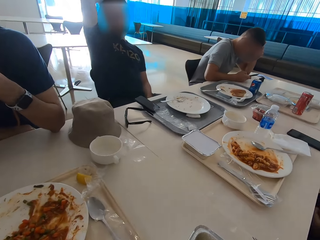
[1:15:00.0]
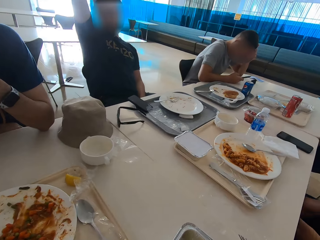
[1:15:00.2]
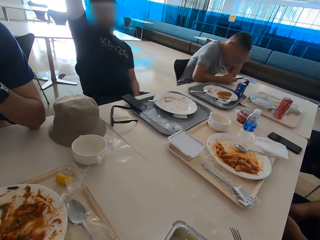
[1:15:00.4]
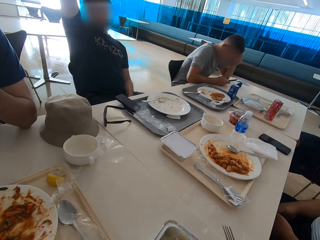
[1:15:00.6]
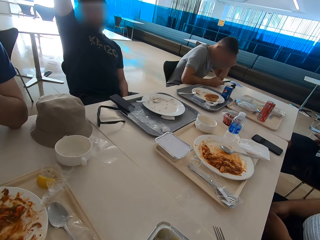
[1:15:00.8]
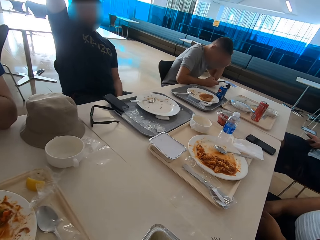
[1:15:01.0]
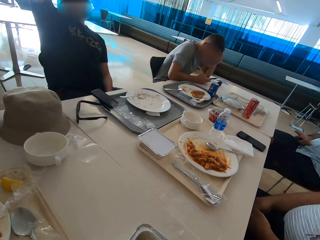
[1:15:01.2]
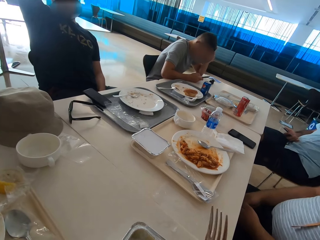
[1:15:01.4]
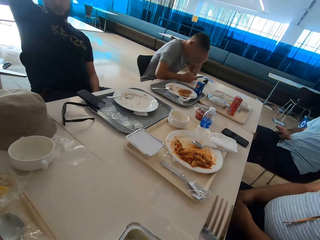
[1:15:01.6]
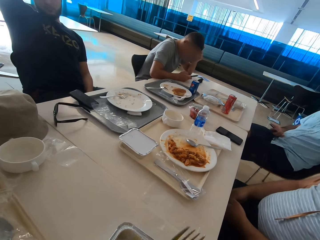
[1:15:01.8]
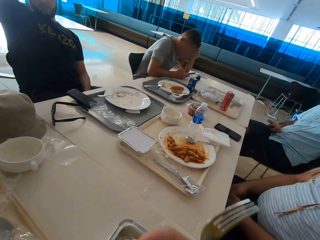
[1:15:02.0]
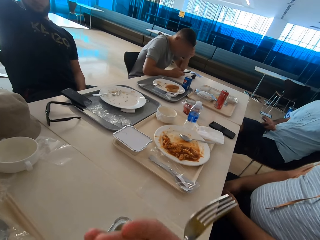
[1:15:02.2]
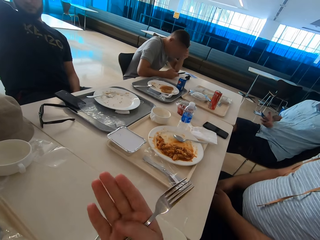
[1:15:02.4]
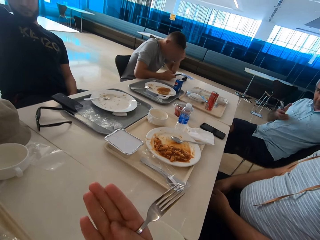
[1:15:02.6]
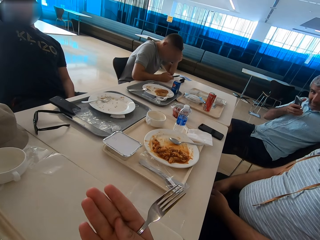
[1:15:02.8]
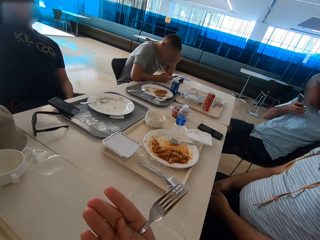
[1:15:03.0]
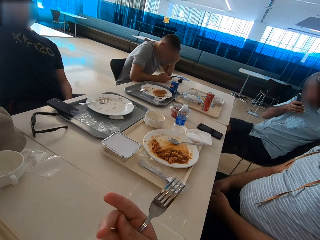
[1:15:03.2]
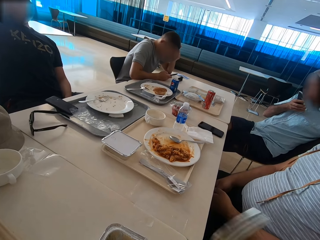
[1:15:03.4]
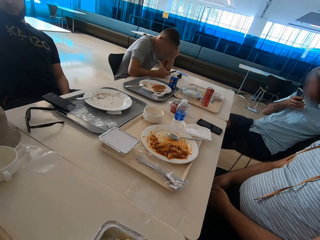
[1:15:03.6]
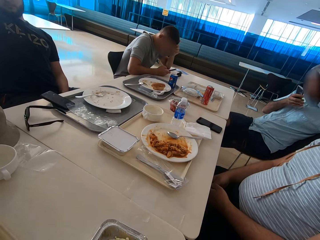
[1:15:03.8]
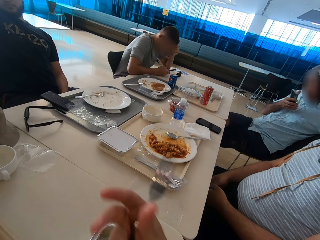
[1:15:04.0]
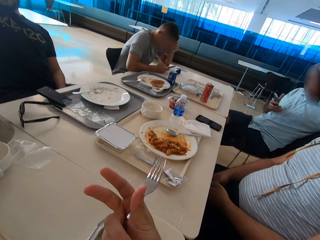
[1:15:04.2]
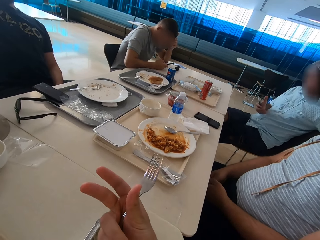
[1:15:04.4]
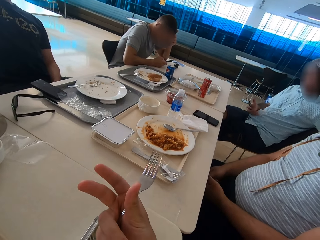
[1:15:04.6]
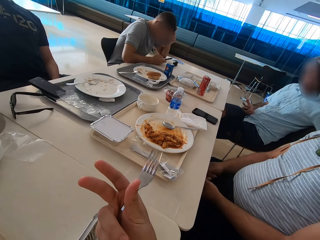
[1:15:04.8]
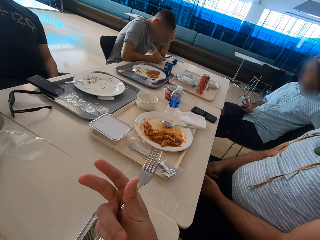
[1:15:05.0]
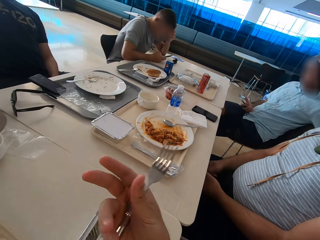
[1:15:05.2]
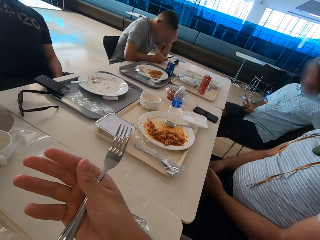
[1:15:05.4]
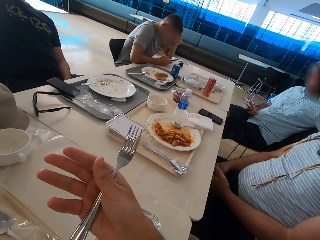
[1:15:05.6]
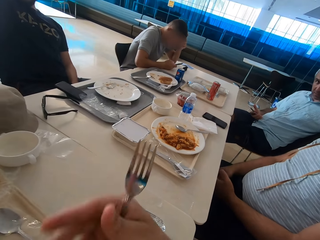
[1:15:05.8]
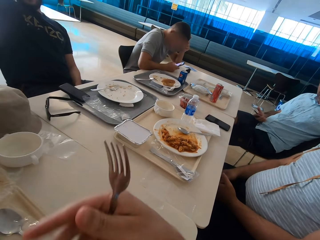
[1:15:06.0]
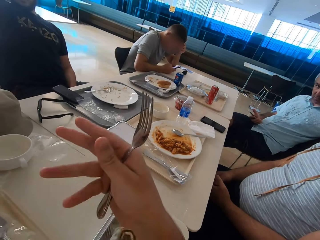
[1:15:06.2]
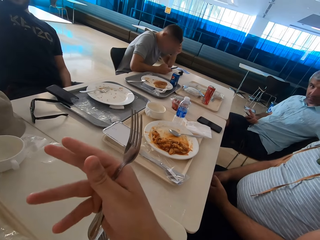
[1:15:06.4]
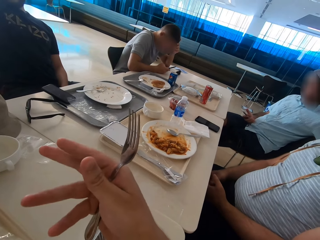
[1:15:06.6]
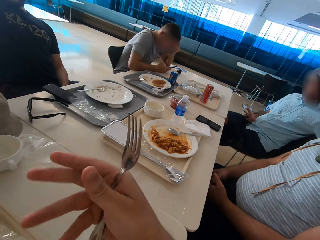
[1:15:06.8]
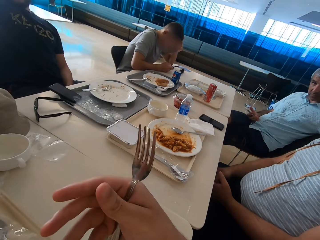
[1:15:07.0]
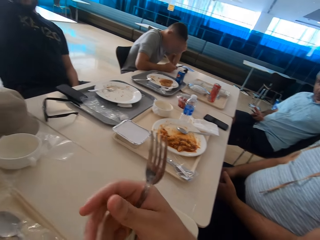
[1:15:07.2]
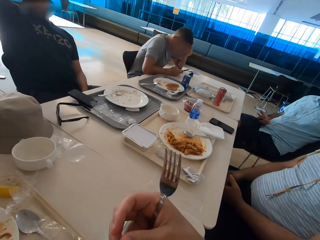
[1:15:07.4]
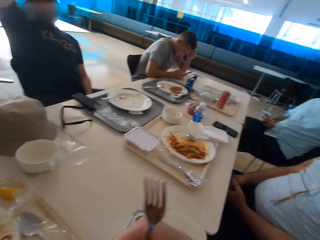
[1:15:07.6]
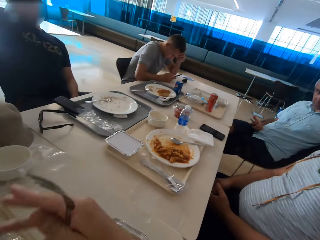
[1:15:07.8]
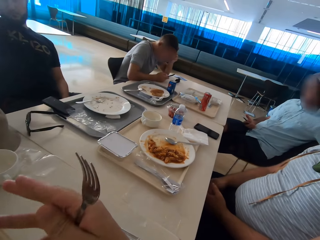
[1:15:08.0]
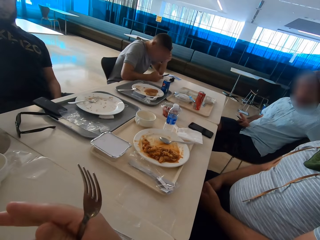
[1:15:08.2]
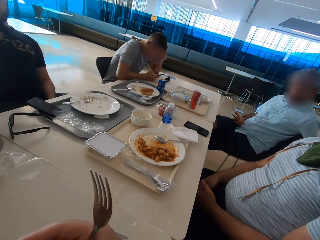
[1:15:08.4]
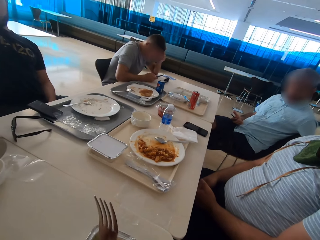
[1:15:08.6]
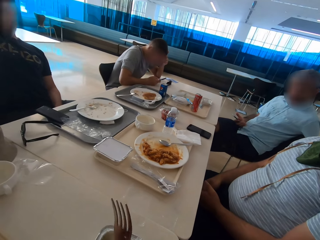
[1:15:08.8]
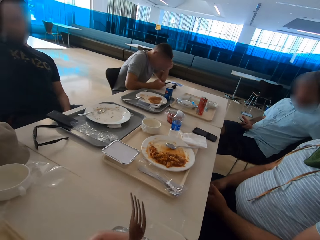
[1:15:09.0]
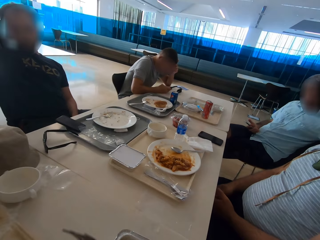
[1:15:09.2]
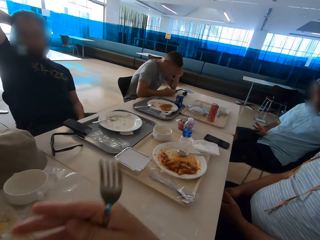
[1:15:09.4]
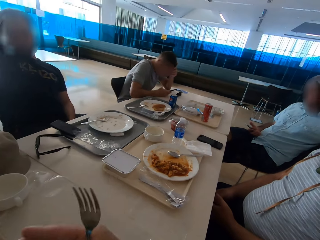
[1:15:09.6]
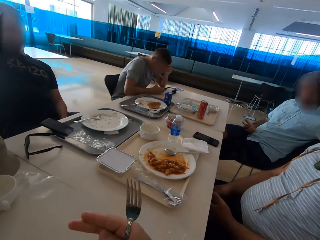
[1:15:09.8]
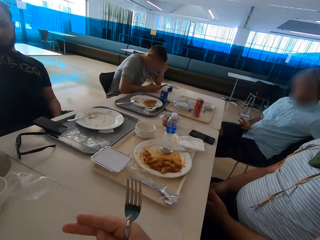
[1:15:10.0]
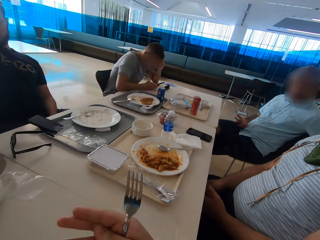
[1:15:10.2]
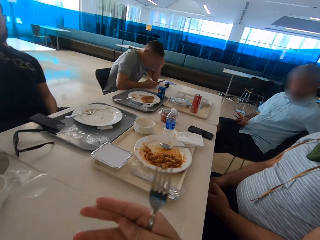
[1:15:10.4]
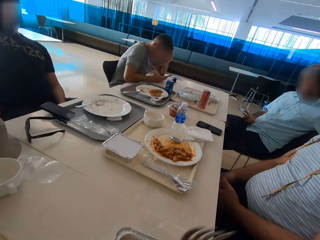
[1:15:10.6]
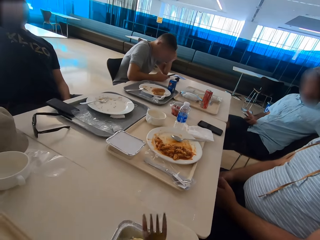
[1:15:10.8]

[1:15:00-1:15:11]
A man sits close to the camera wearer. Another man sits close to the first man. The camera wearer gestures with the right hand. The other man scratches his face. The camera wearer gestures with the right hand. The first man moves his hands.

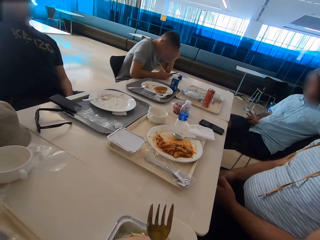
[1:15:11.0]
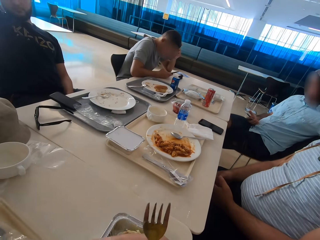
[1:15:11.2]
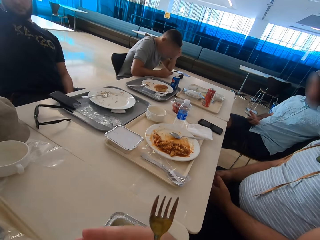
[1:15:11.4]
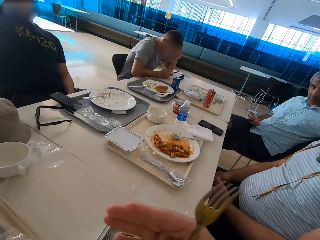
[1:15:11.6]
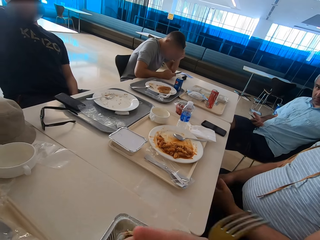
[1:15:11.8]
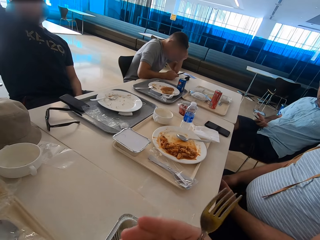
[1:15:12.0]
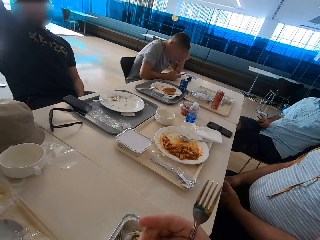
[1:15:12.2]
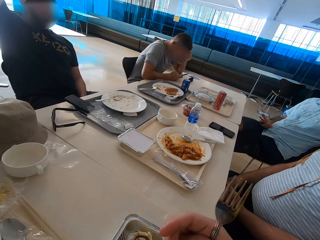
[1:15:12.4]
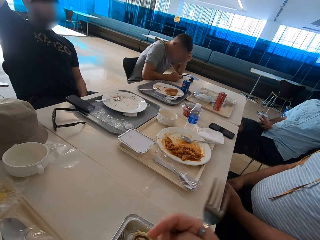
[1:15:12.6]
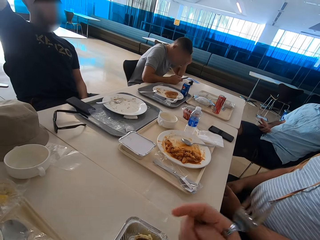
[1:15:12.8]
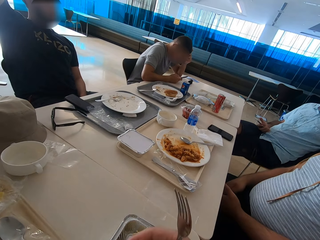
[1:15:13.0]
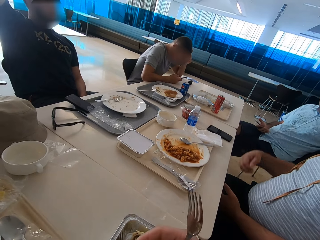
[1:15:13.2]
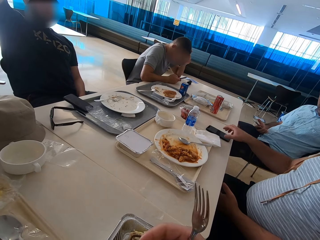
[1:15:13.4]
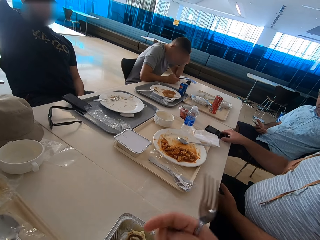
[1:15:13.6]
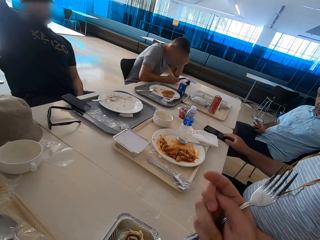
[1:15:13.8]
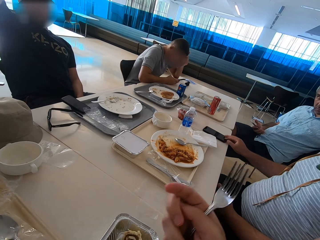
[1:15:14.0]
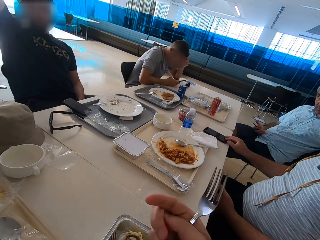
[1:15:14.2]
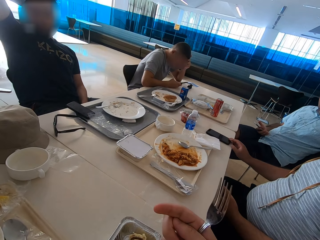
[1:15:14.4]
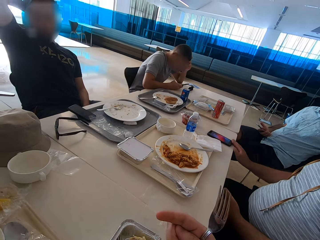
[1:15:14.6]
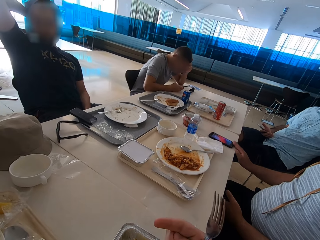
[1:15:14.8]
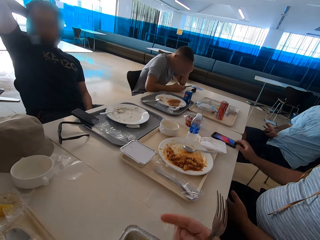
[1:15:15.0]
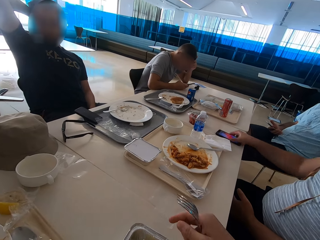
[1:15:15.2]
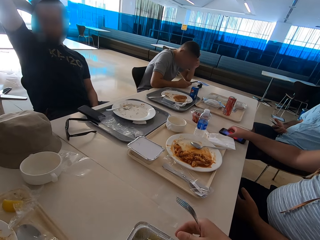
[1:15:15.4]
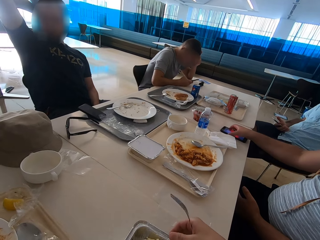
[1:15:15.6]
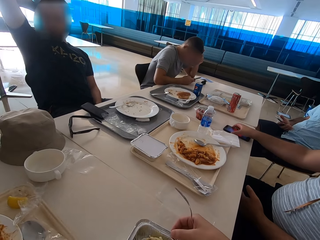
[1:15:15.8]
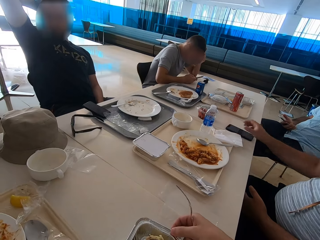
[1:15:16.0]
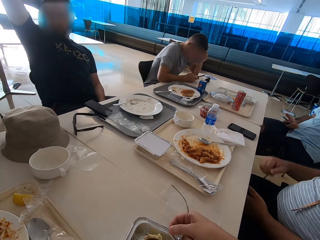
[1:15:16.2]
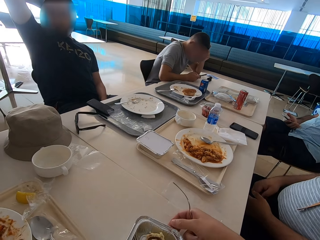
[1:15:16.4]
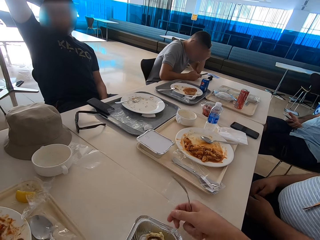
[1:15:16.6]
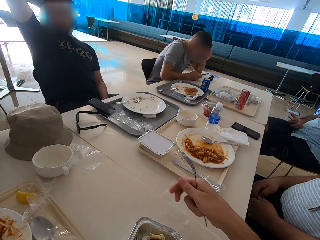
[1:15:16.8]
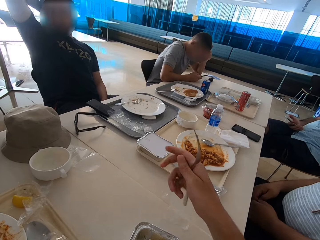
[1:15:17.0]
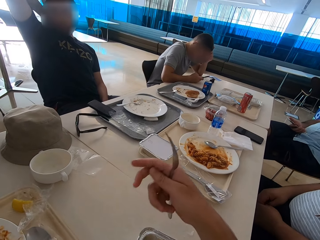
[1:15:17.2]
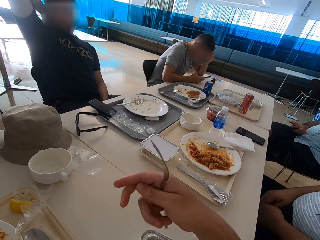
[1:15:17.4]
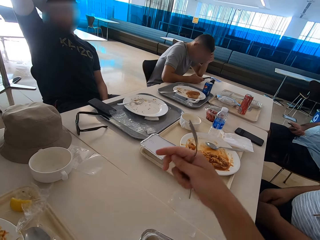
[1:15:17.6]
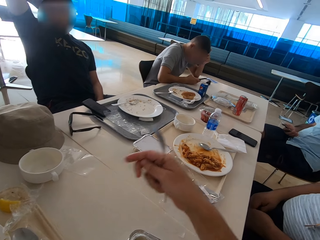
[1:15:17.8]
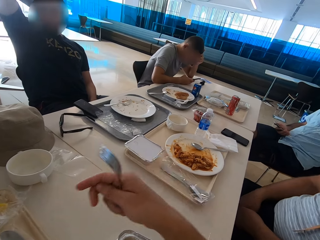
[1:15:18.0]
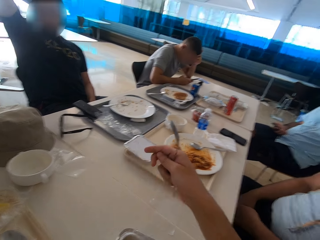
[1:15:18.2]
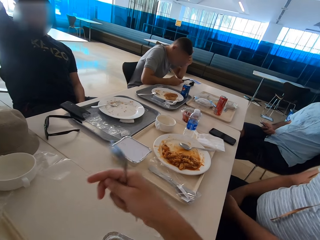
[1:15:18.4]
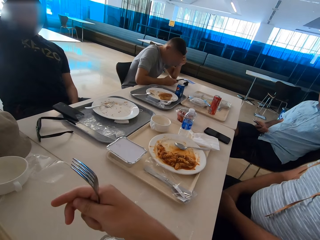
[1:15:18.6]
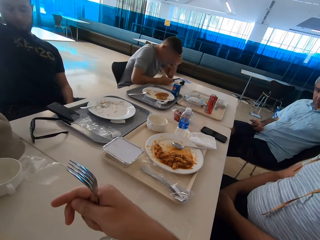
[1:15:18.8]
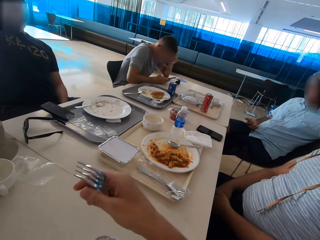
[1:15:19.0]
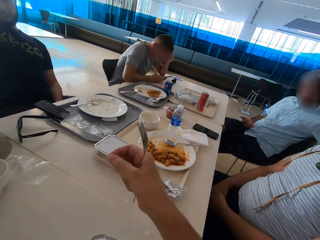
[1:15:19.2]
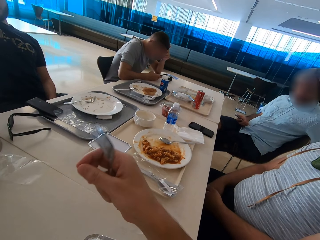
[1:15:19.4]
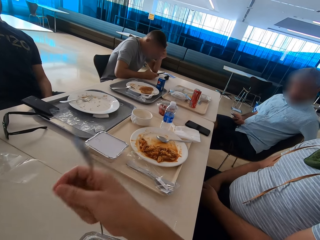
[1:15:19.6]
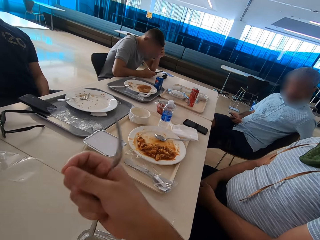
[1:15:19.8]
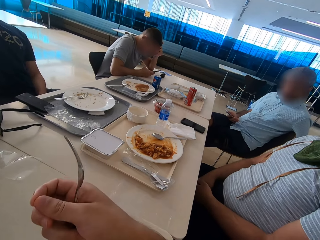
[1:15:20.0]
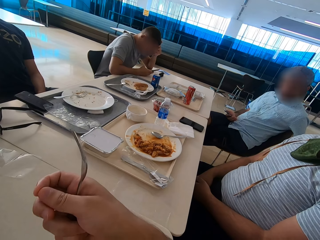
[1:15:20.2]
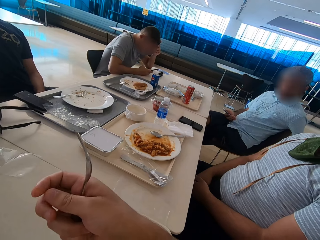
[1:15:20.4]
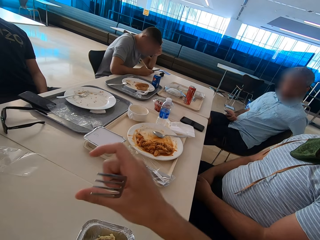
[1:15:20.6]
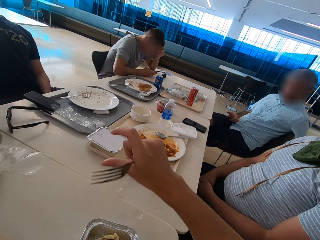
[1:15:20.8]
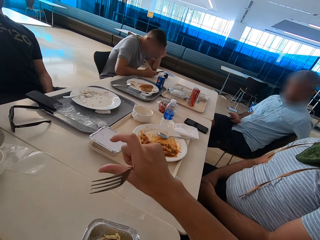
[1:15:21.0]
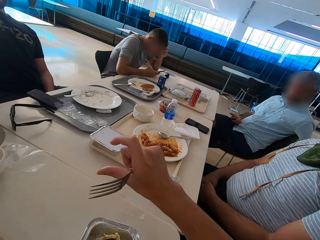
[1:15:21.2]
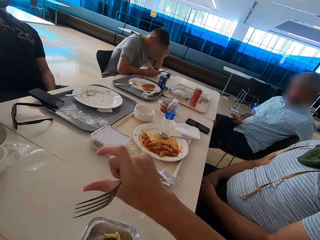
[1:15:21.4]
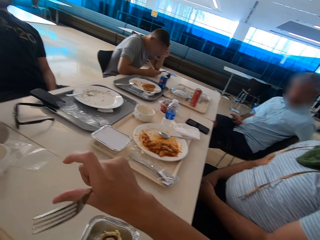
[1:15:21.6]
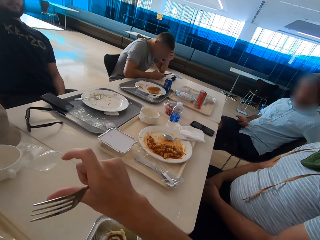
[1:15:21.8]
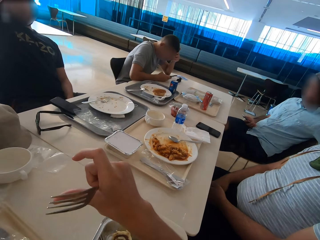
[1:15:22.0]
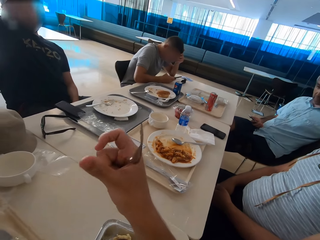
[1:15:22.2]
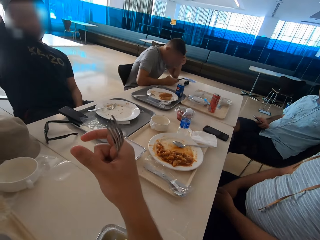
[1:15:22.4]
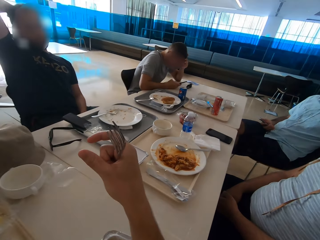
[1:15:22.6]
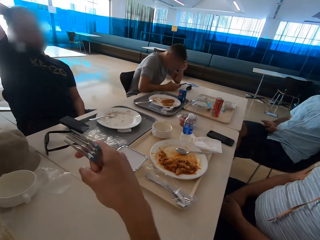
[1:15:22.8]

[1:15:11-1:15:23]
A man touches the mobile phone on the table. The man presses the home button of the phone. The man switches off the phone. The camera wearer moves a dish on the table. The man moves his hand. The man moves his leg. The camera wearer gestures with the right hand.
